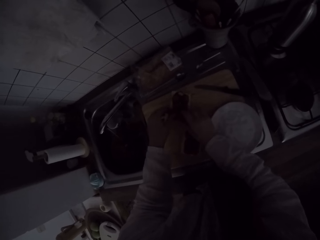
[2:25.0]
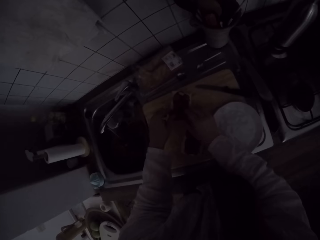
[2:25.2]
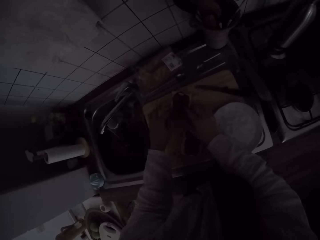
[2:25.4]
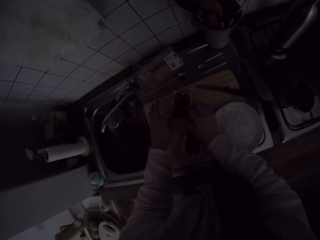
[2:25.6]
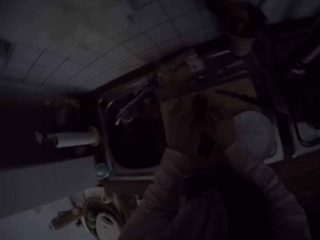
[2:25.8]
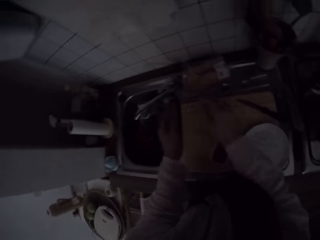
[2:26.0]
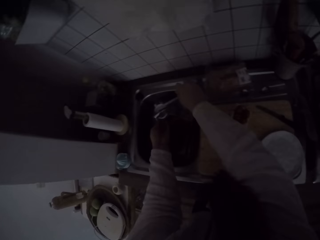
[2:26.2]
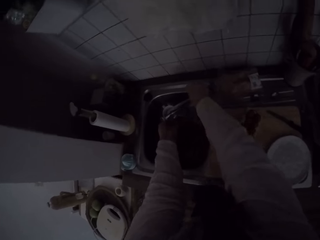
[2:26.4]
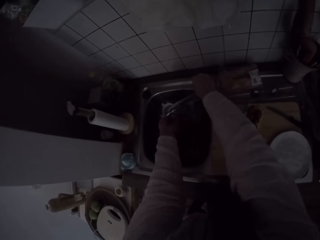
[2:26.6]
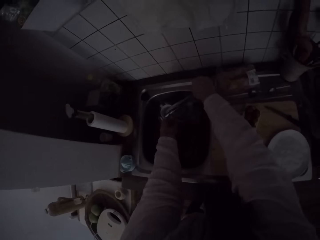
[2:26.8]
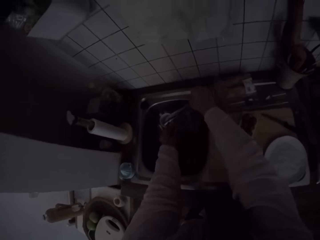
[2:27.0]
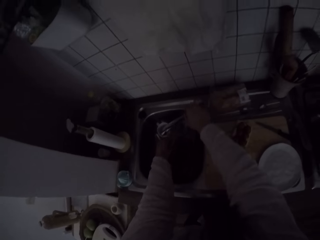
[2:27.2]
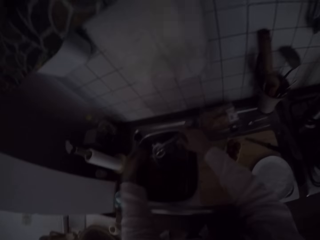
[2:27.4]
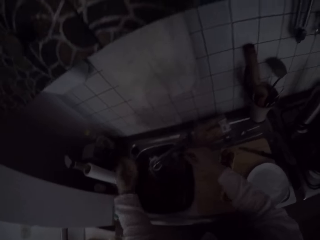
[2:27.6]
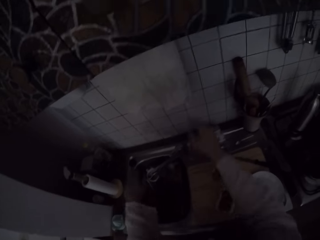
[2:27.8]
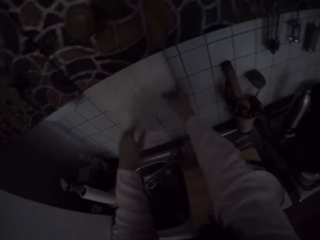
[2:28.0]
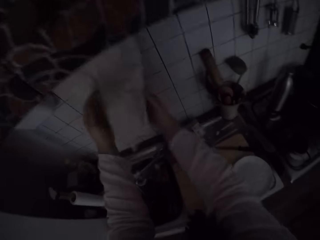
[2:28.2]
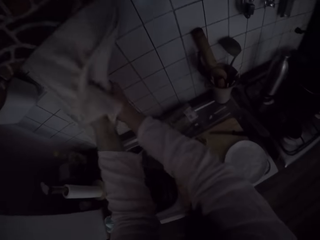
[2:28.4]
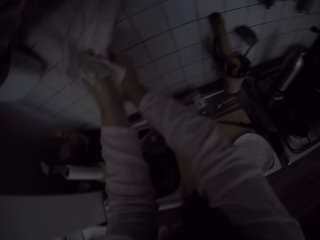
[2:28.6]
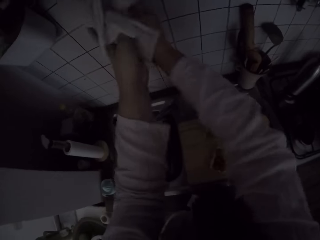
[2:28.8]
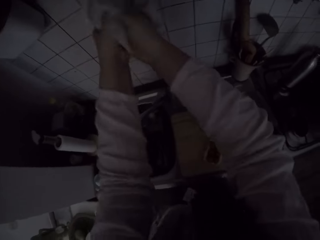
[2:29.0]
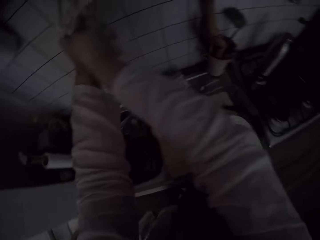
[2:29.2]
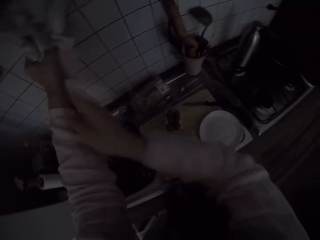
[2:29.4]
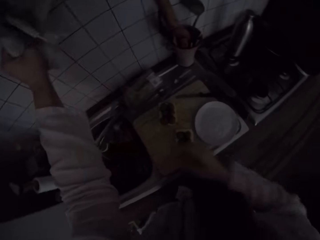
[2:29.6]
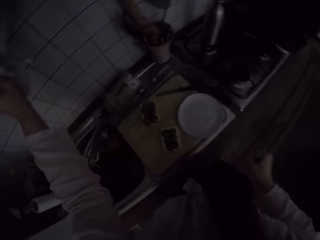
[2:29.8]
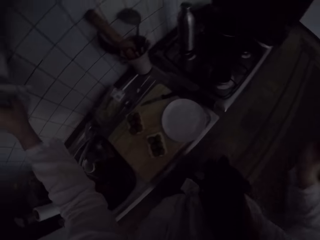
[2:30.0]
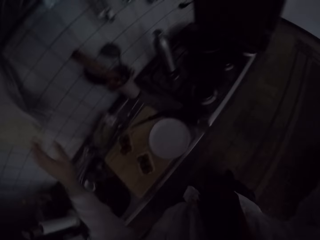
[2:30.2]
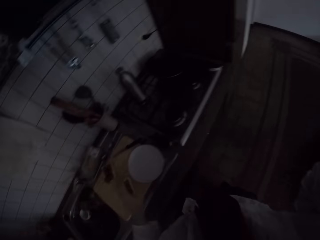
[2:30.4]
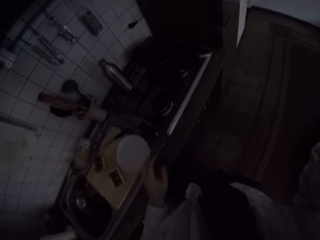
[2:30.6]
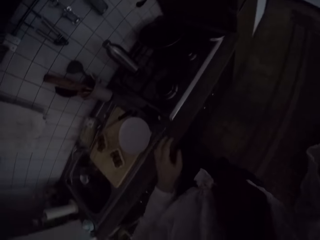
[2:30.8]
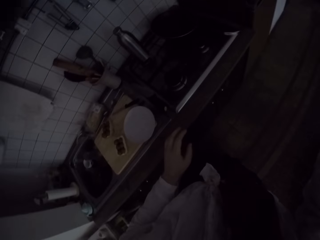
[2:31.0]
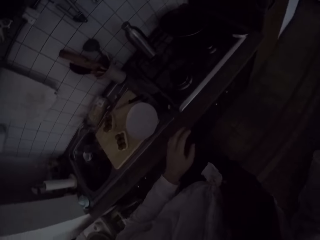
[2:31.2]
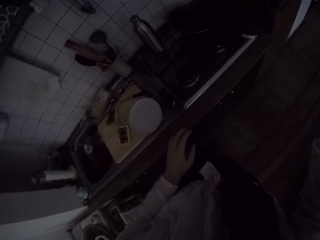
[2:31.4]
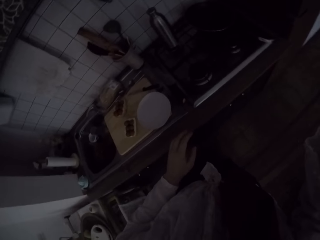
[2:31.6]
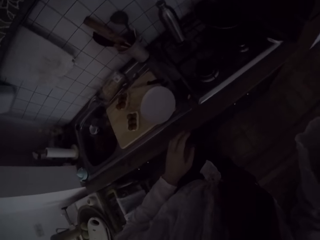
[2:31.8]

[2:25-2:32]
The camera wearer sets the two slices of tomato on the second slice of bread. She opens the tap of the kitchen sink and rinses her hand in the kitchen sink. She closes the tap of the kitchen sink. She shakes her left hand. She stretches her hand. She dries her hand with the kitchen towel. She turns. She touches the camera.
